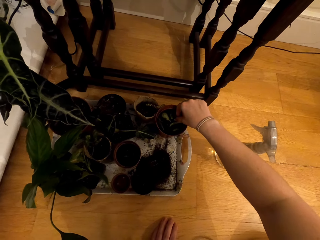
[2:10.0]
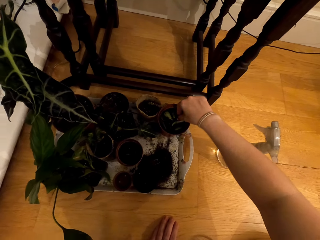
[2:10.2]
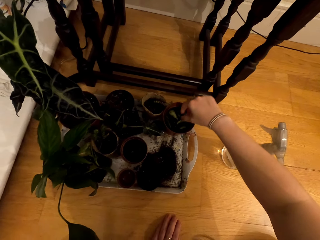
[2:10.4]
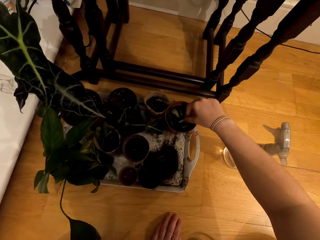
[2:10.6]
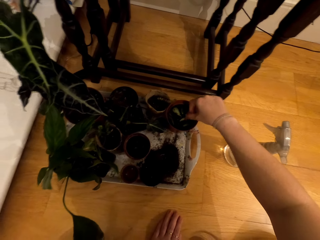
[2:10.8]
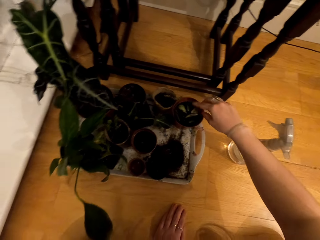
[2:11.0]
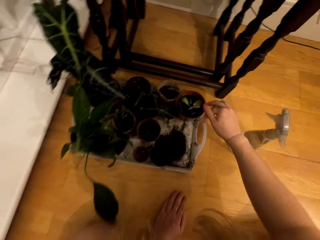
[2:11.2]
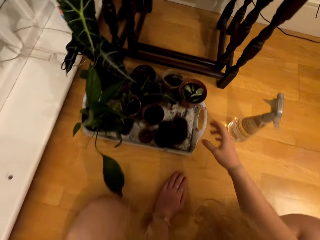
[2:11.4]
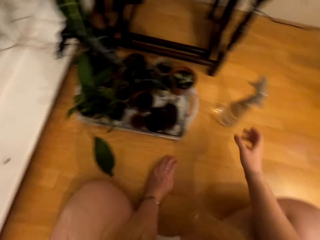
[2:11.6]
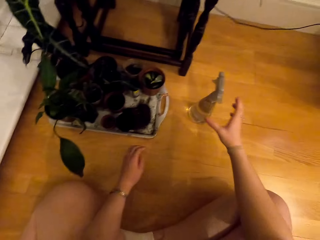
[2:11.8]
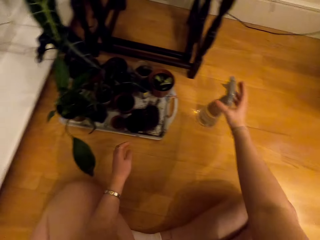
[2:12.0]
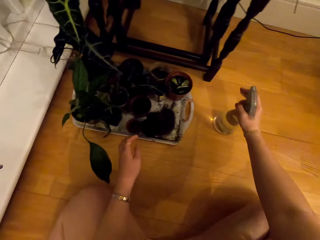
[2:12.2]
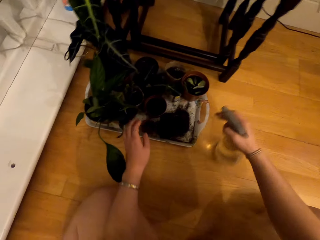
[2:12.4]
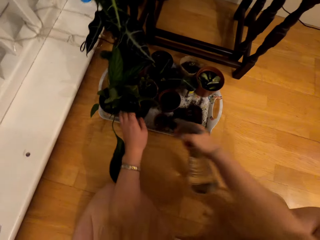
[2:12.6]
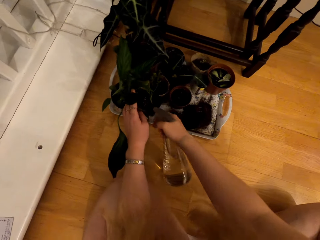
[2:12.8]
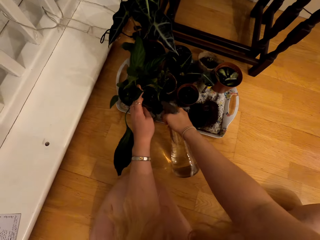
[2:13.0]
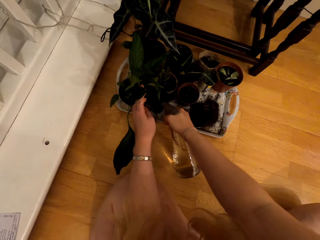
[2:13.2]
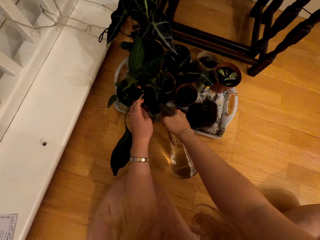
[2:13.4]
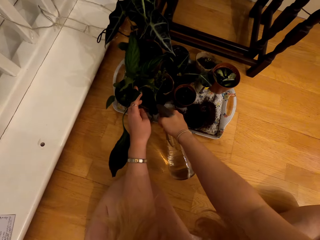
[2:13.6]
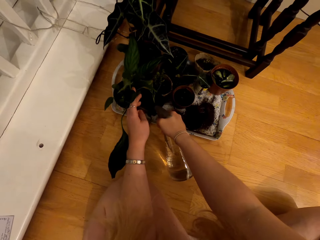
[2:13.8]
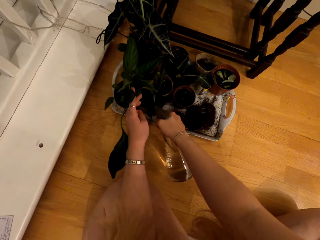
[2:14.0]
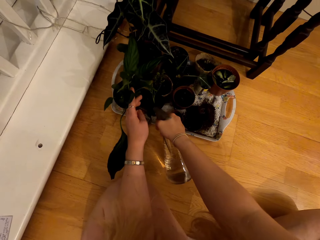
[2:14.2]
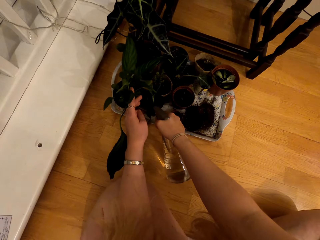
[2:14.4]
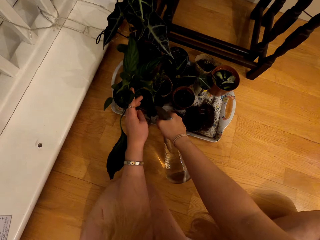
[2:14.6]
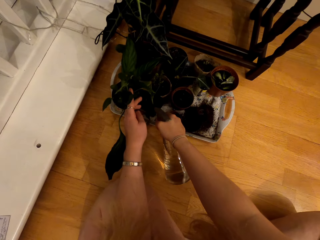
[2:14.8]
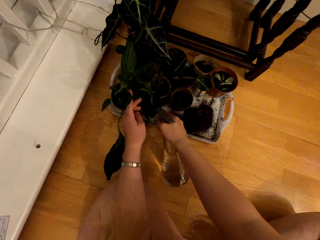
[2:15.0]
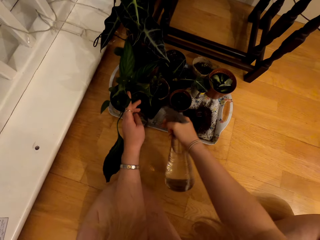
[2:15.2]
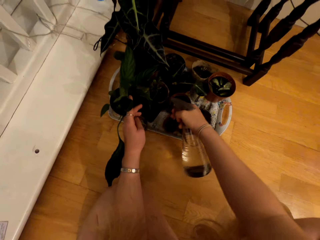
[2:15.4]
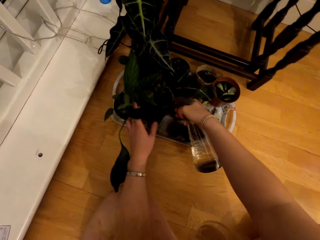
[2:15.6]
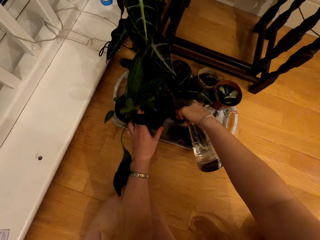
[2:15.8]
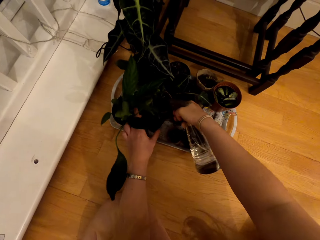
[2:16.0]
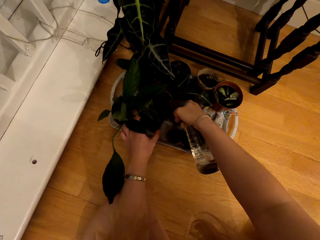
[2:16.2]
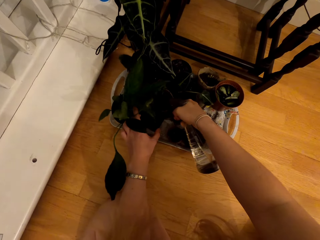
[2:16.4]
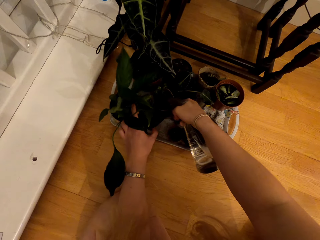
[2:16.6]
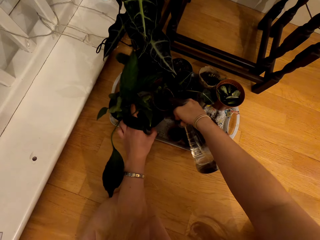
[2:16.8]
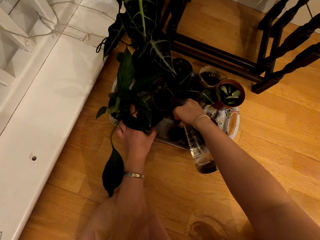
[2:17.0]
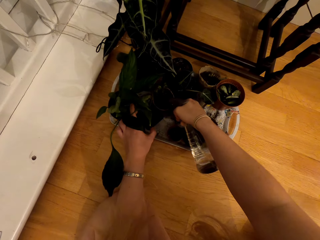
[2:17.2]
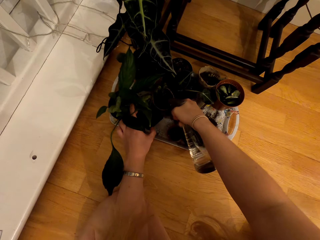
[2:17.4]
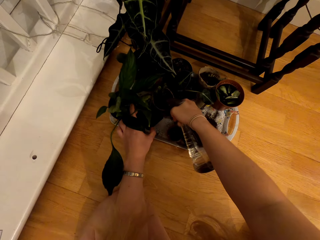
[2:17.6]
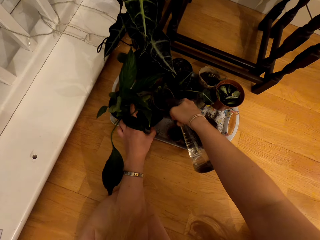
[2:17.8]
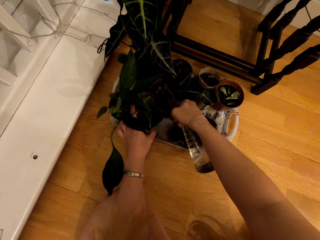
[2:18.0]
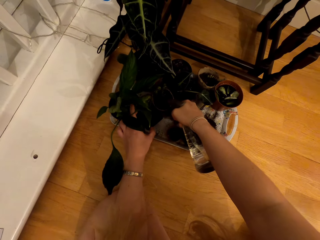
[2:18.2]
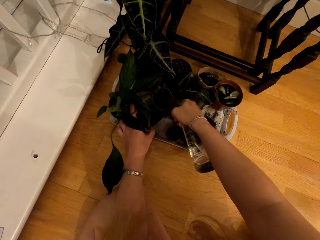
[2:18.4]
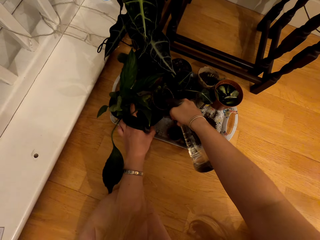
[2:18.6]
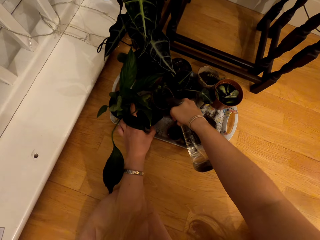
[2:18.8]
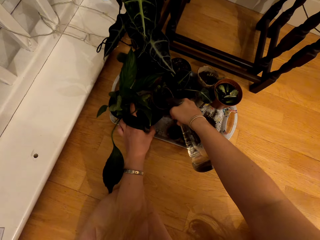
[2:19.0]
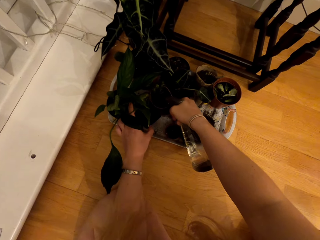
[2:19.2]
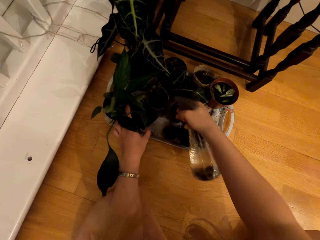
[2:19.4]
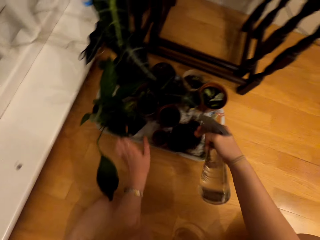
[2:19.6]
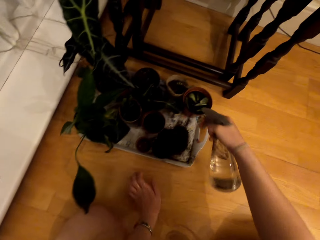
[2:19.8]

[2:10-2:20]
The camera wearer waters a house plant with the spray bottle.

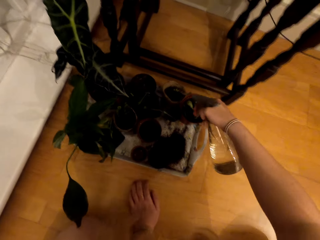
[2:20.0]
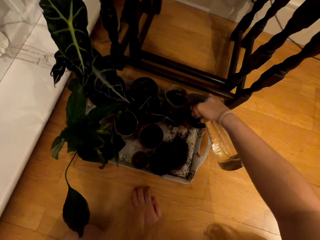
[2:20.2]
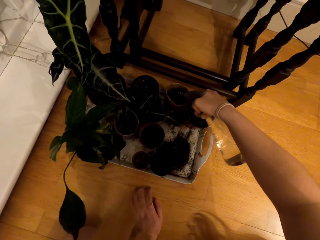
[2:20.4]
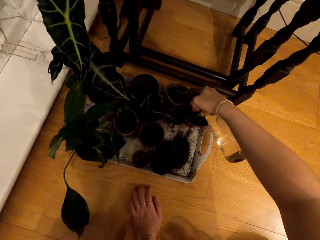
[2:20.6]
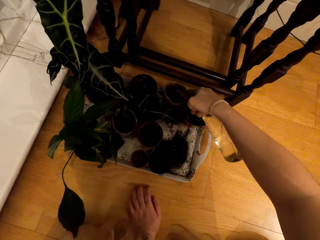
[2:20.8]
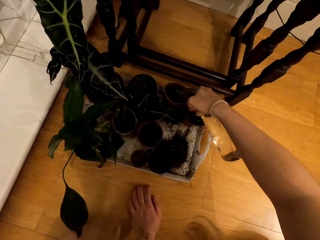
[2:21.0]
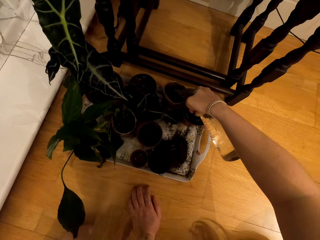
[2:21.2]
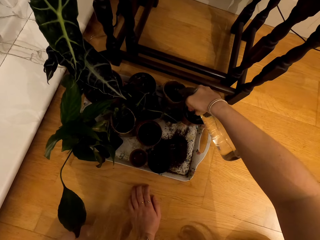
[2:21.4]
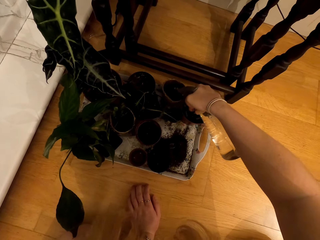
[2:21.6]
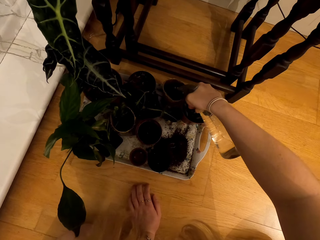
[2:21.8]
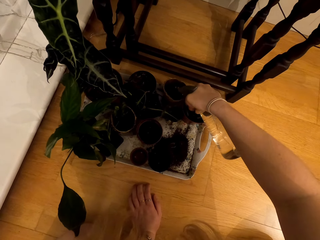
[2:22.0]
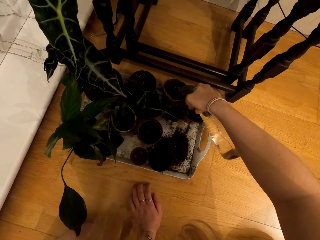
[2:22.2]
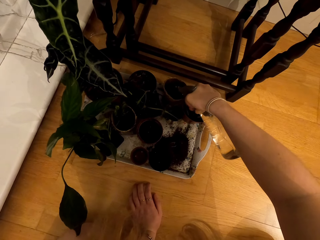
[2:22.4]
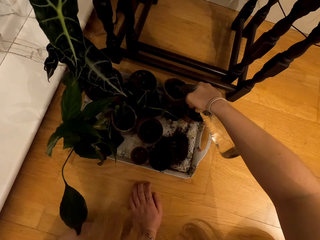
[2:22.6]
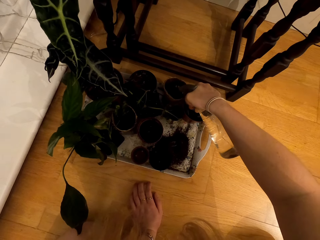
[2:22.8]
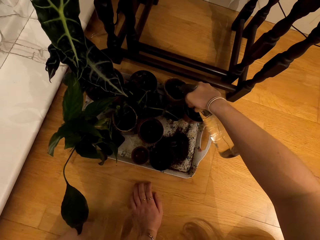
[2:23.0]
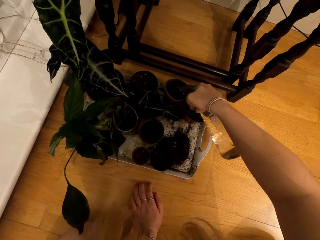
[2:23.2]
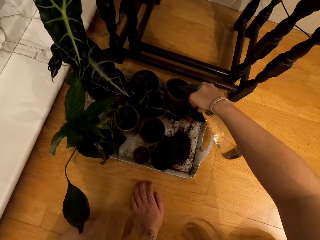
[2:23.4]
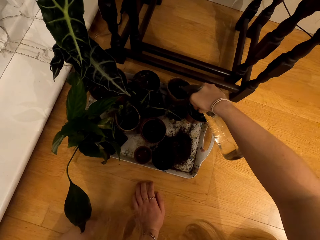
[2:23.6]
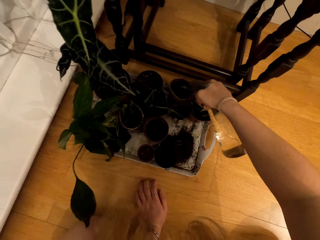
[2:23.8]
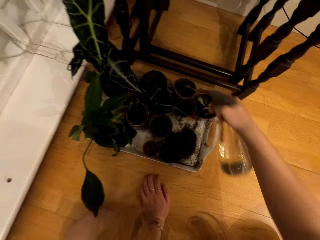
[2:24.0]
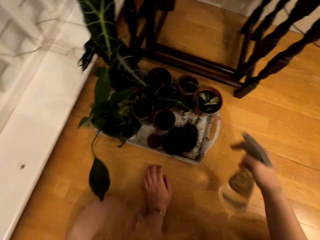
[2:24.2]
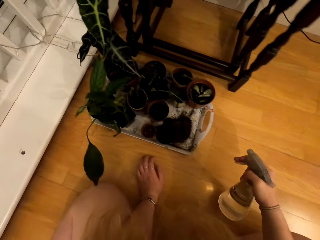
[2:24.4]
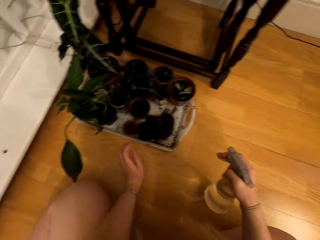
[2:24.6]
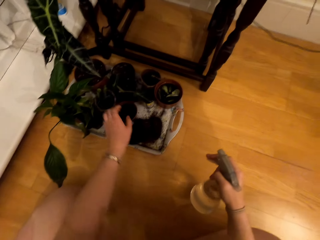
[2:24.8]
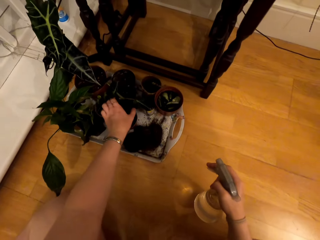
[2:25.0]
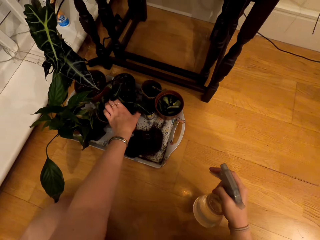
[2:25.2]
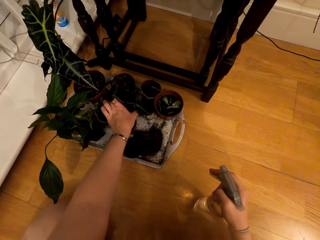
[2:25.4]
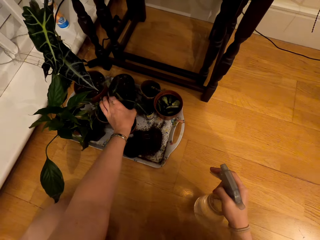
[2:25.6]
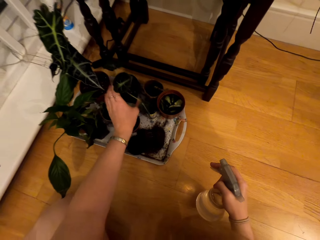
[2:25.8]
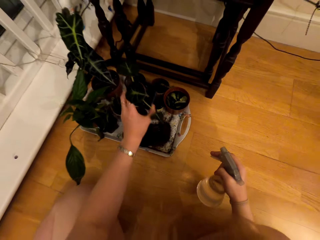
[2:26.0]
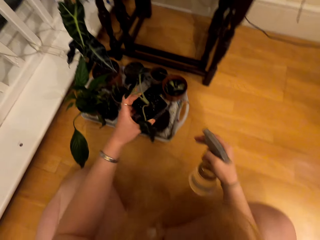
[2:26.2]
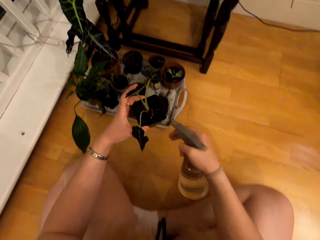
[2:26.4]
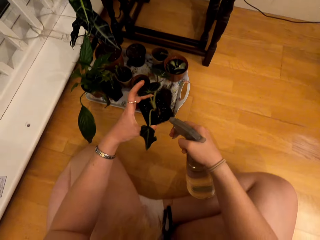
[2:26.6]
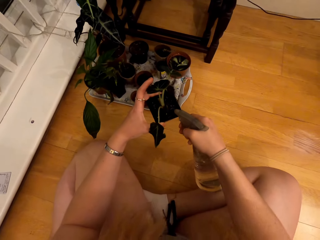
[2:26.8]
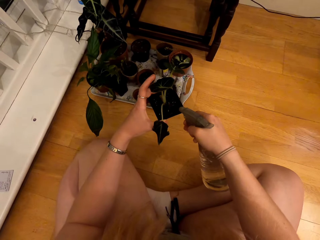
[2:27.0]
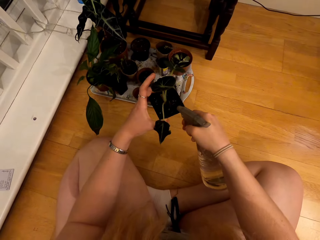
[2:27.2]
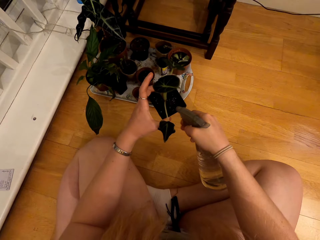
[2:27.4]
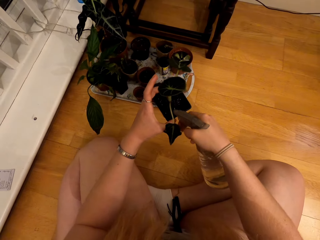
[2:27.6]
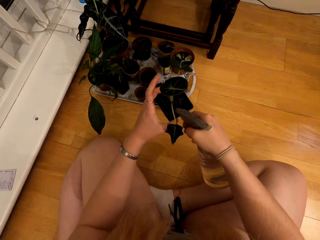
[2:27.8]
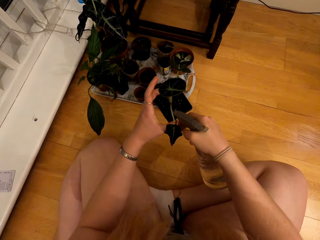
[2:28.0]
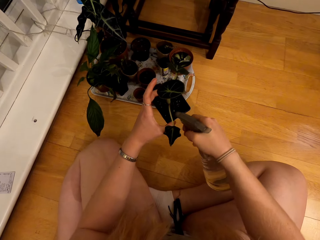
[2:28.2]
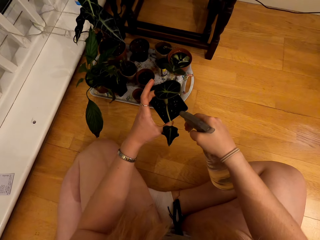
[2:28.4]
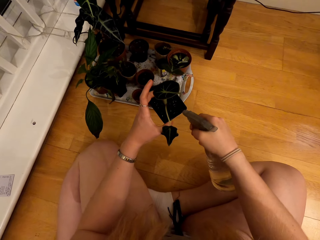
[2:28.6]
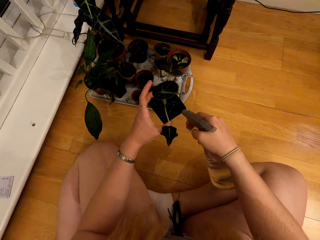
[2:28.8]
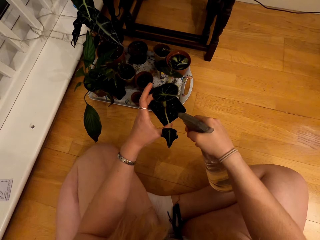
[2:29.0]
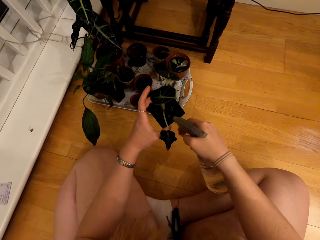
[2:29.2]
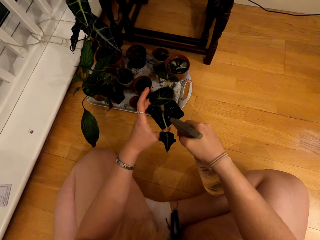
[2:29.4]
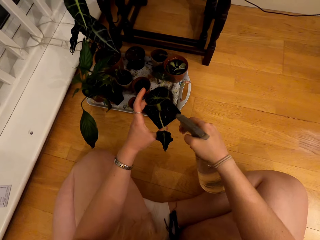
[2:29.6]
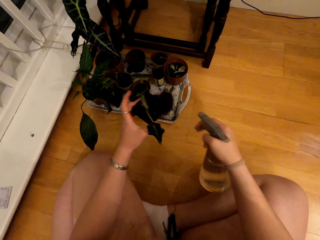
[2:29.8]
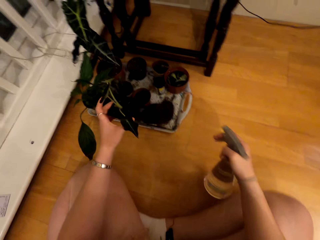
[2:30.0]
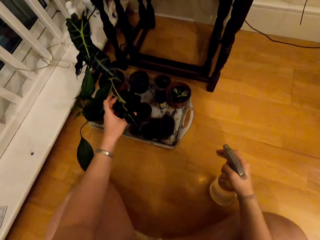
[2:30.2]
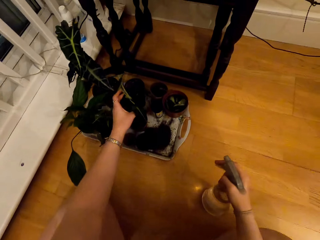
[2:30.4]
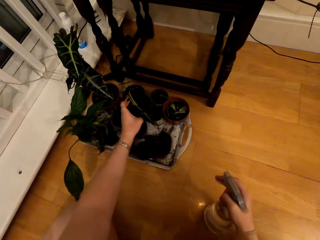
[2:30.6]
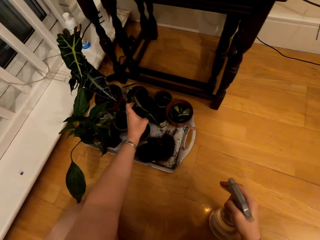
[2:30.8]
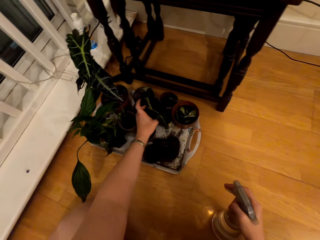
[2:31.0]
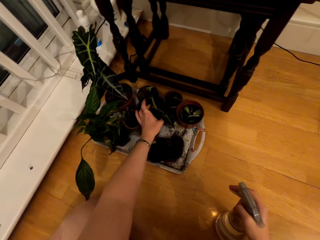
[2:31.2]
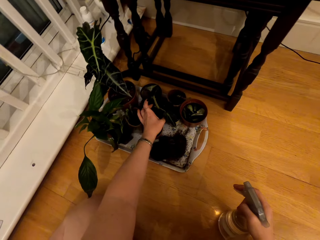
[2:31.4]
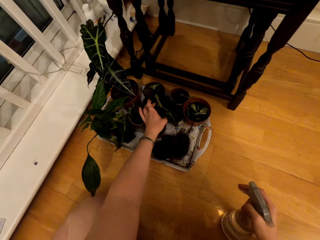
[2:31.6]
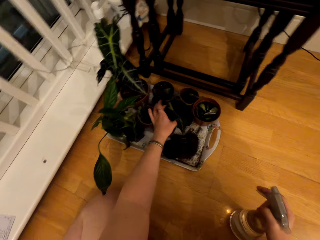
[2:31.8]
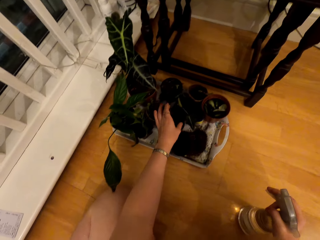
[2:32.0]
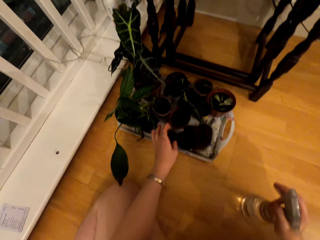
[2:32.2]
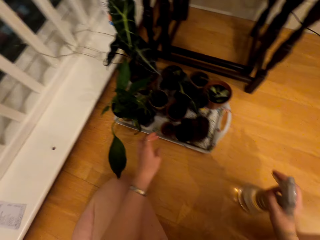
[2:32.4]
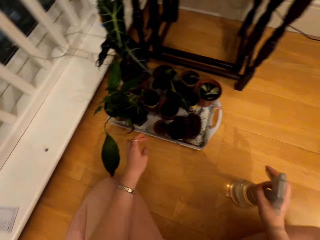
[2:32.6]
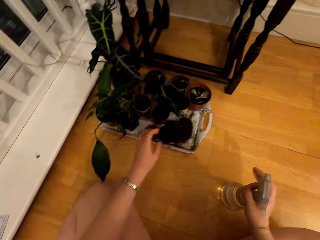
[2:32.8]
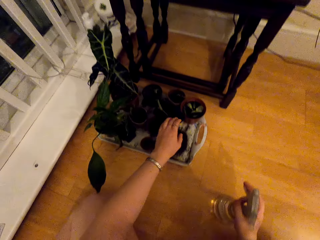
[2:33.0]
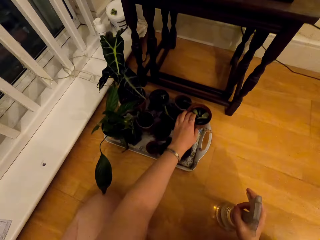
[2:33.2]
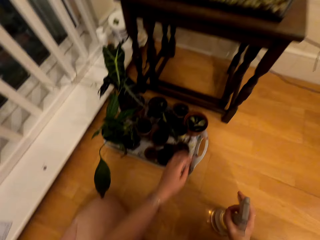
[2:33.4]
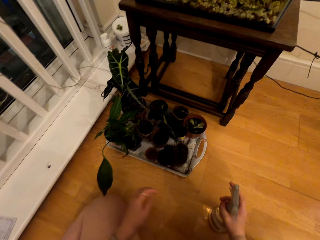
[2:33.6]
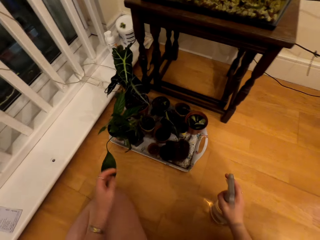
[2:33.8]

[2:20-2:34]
The camera wearer waters the plant. They put the spray bottle on the floor. They take a house plant and put the plant on the floor.
